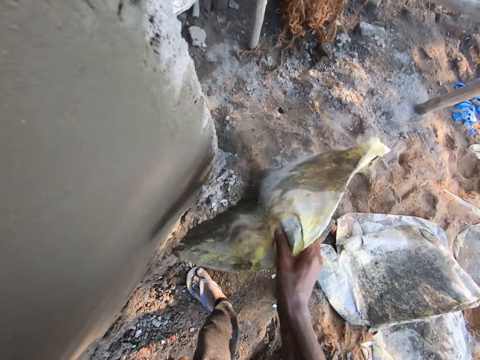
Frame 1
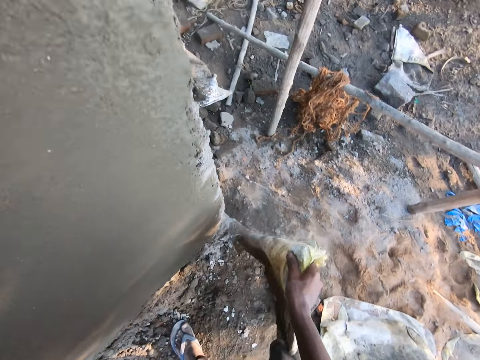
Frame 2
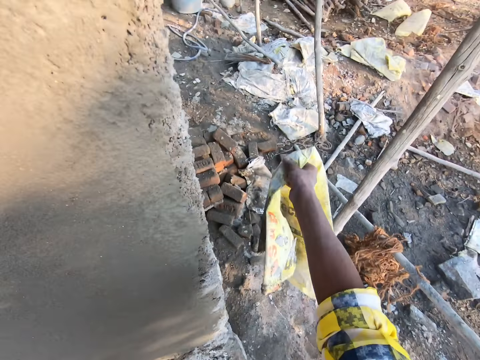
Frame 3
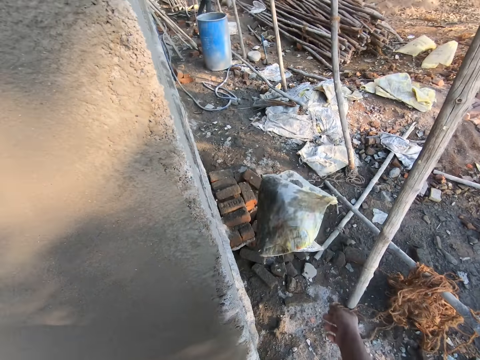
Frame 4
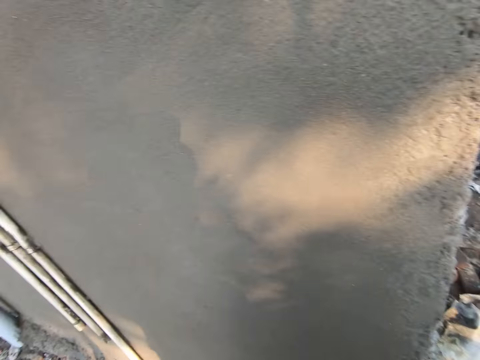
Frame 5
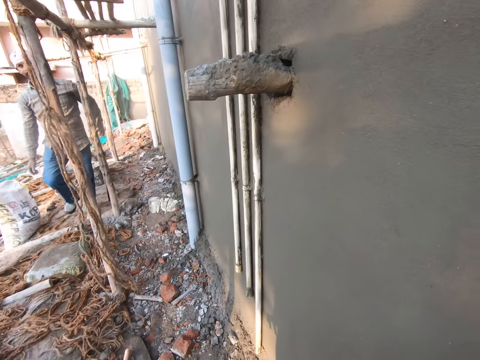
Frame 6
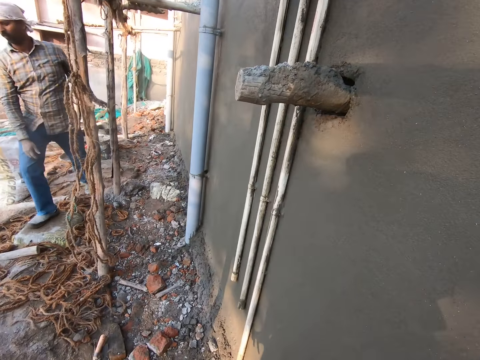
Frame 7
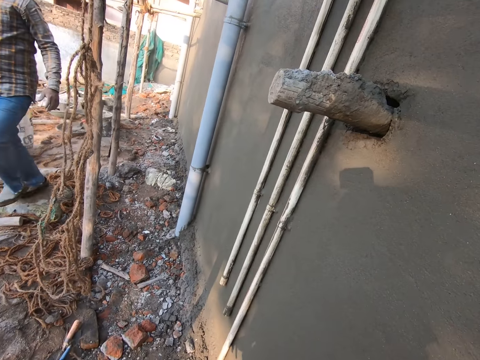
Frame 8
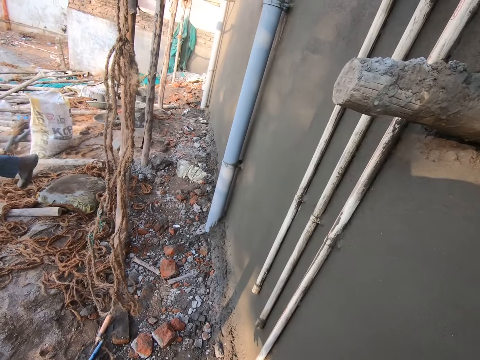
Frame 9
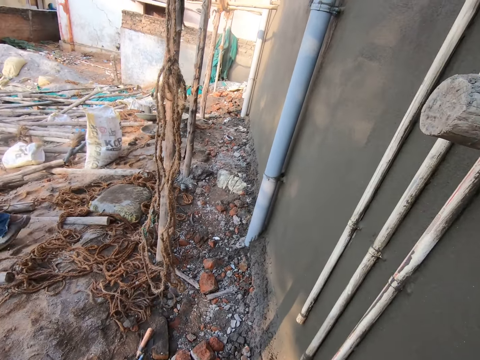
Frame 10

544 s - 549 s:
The camera wearer shakes a sack. He throws the sack on the ground with his right hand. He looks around. A man walks around.

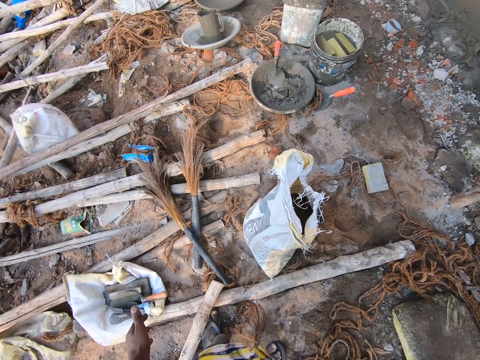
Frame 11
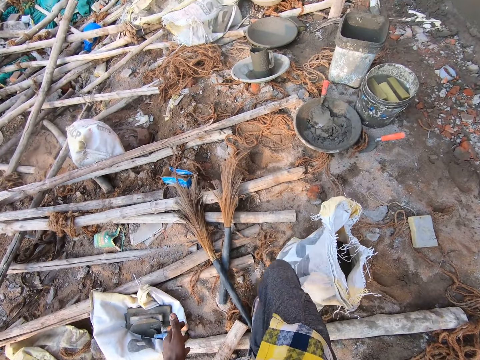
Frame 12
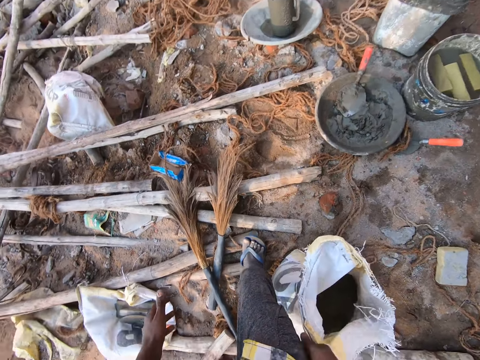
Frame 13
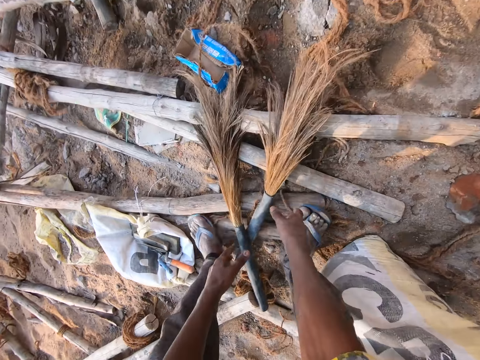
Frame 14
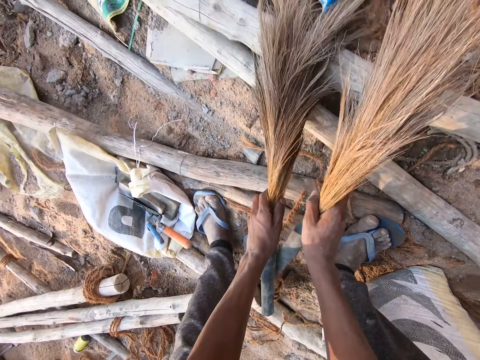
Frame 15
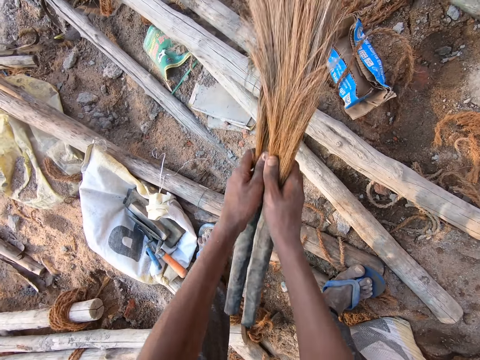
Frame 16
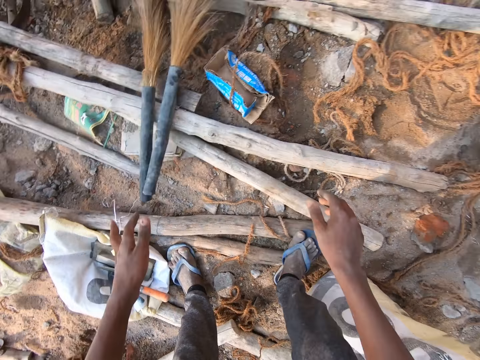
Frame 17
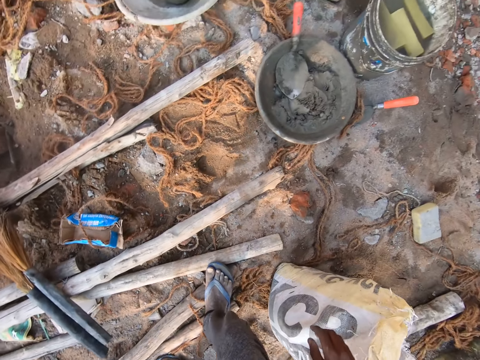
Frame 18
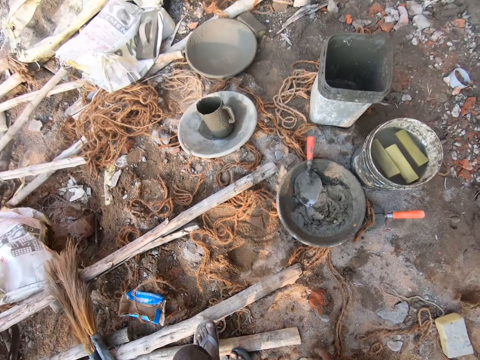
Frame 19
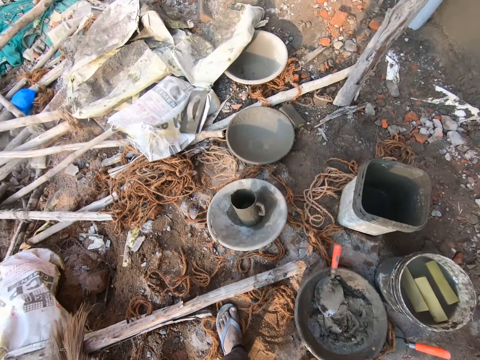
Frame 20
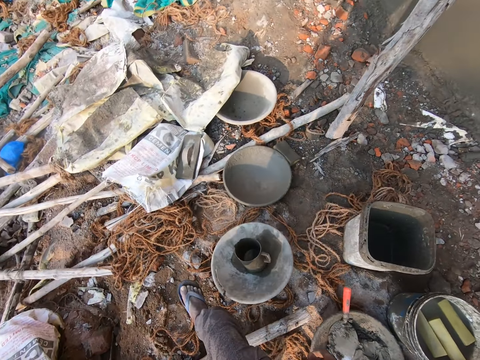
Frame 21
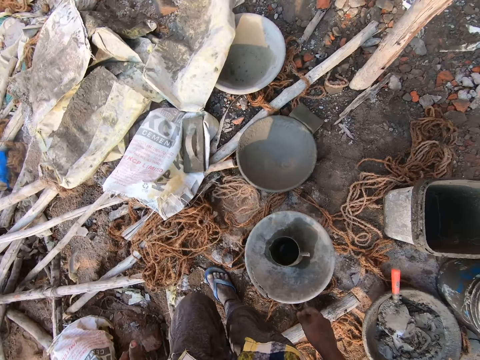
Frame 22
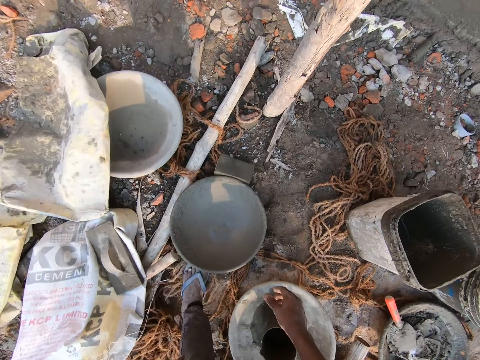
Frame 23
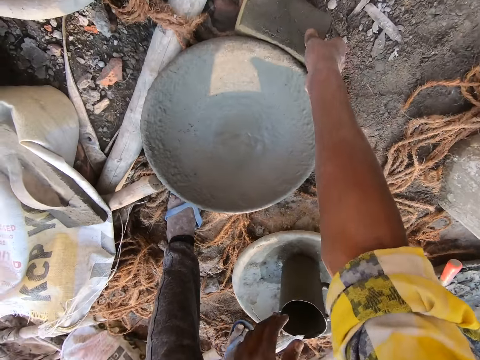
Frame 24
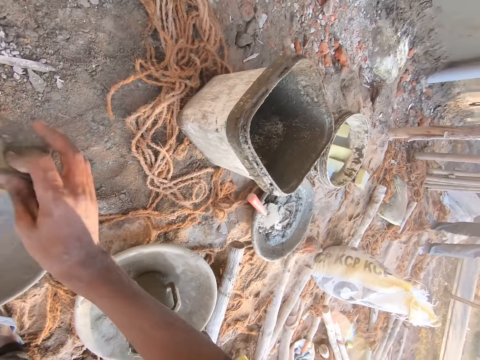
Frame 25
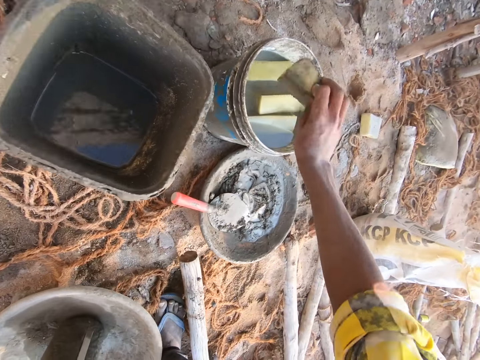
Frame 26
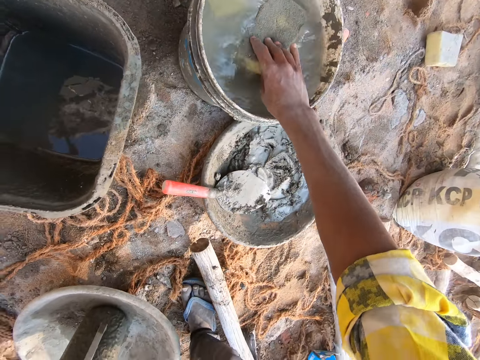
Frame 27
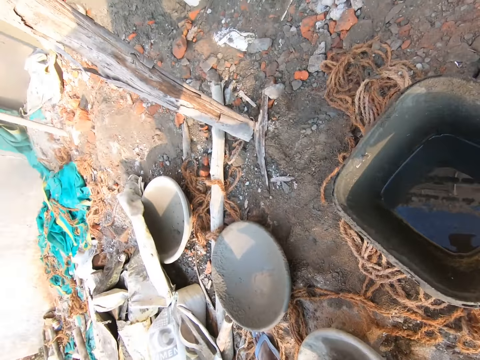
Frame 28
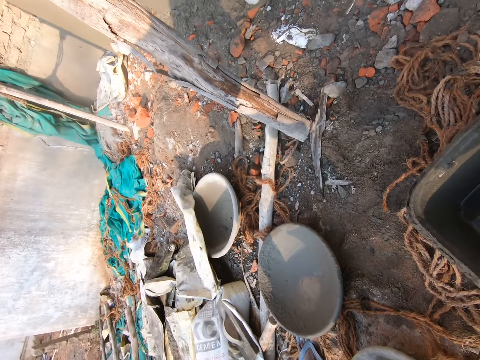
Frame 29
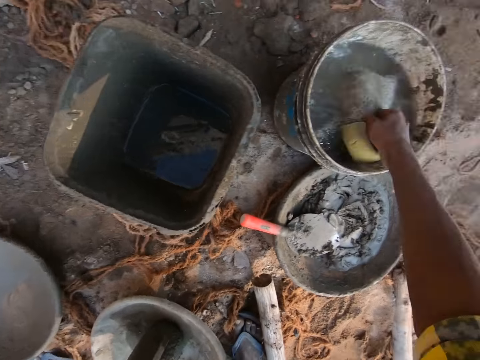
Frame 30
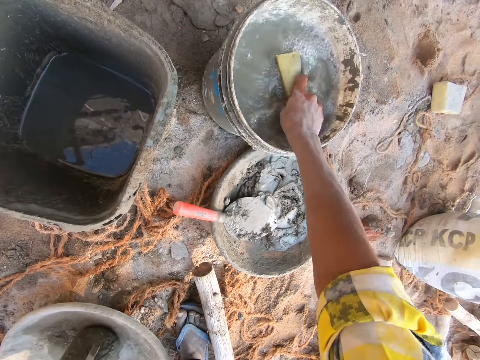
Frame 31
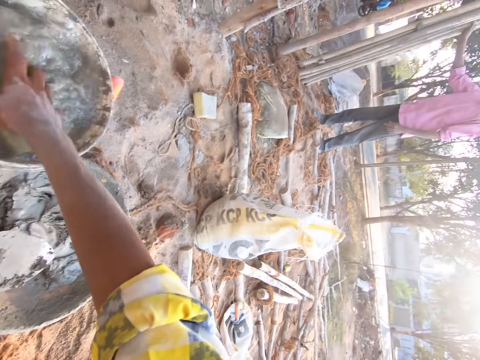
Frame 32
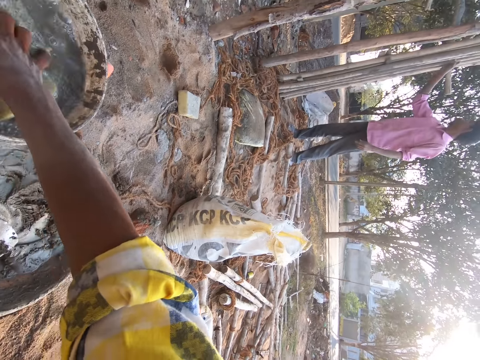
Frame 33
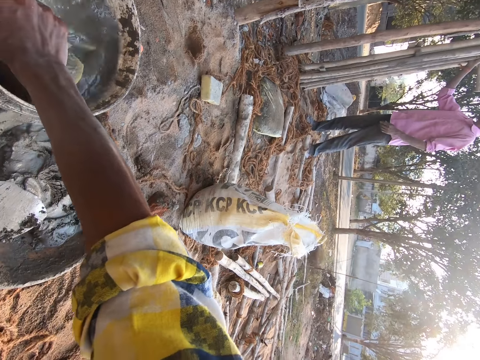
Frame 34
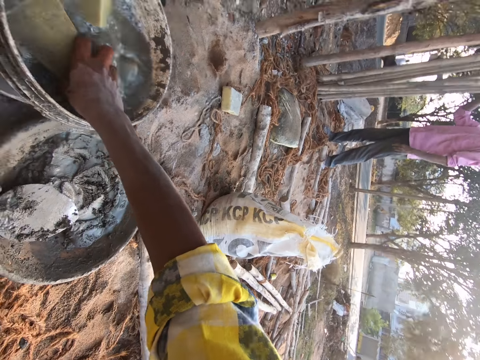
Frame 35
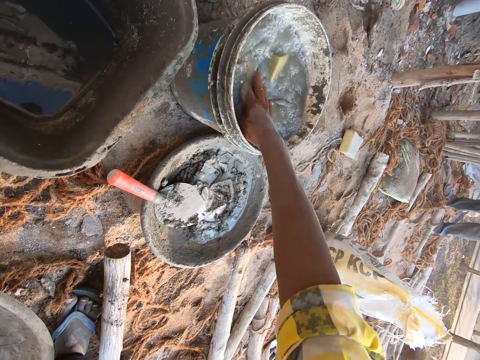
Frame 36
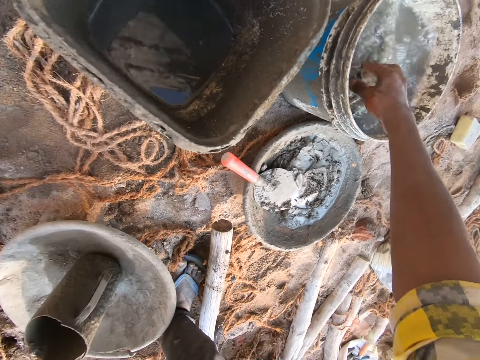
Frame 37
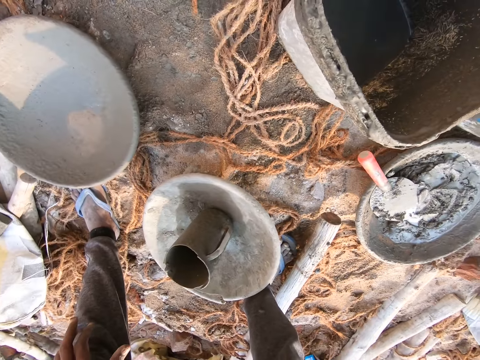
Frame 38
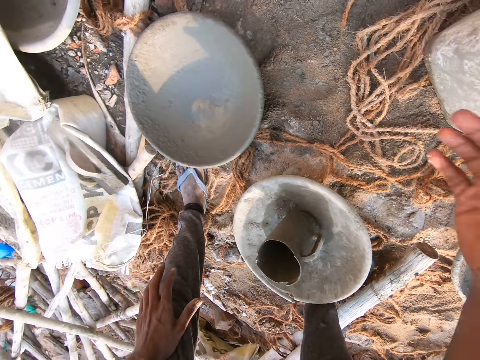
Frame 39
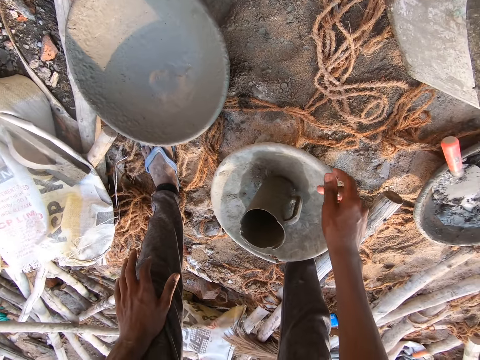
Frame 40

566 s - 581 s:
The camera wearer rubs the hands together. He picks a broom with his right hand. He picks a broom with his left hand. He drops the brooms on the ground with both hands. He throws the brooms aside. He walks around the site. He picks a foam or sponge from the ground with his right hand. He dips the foam in a bucket with his right hand. He dips the foam in the bucket with his right hand again. He washes the sponge in water.

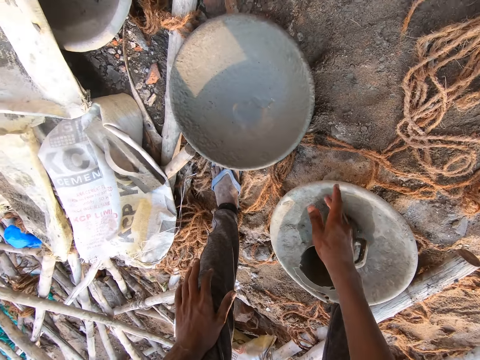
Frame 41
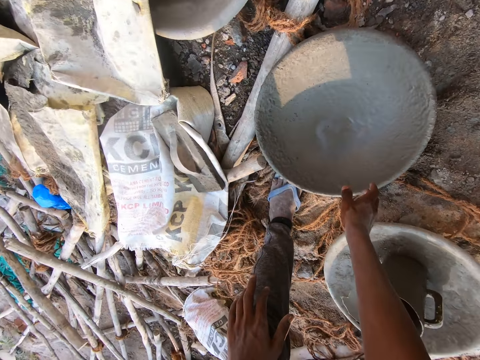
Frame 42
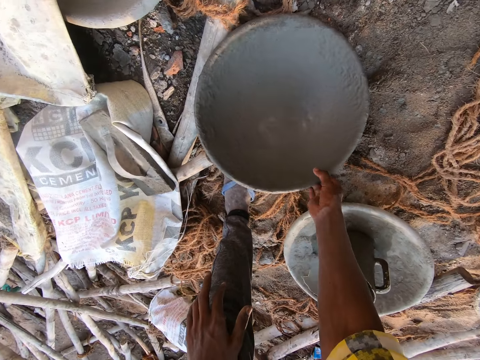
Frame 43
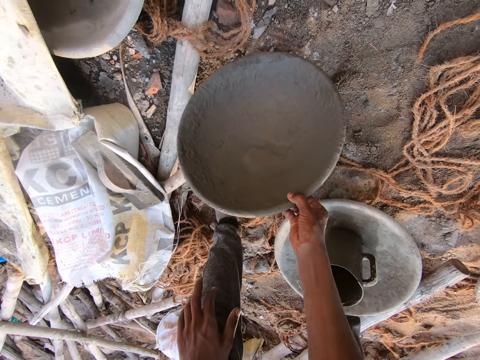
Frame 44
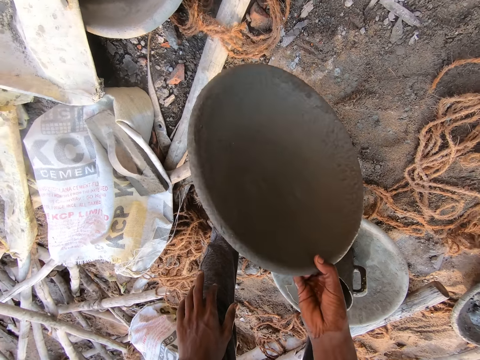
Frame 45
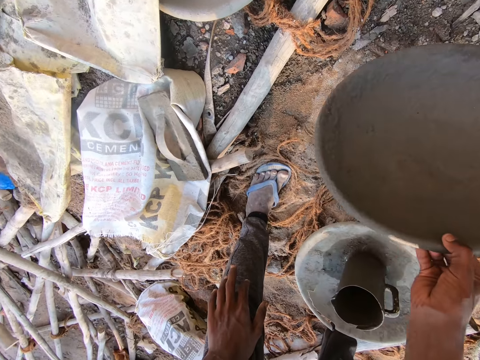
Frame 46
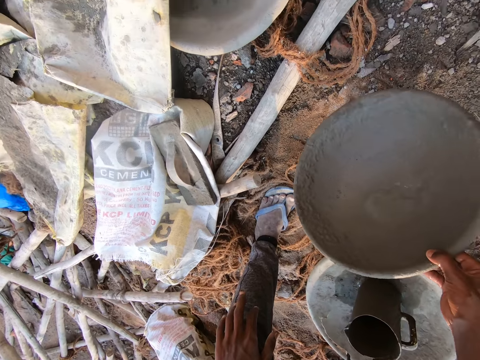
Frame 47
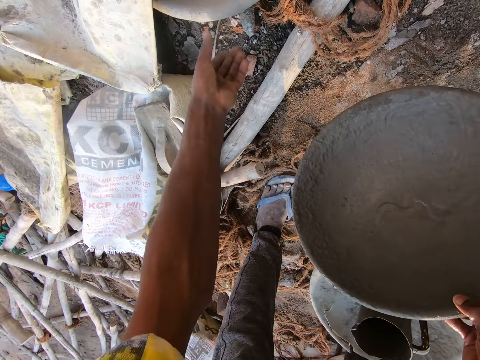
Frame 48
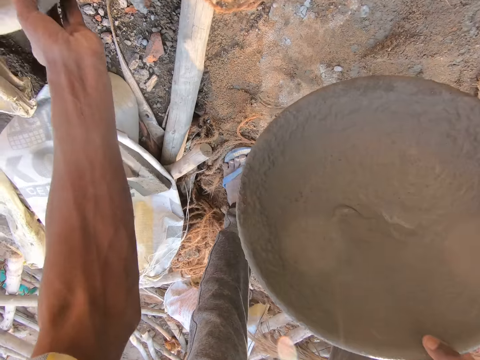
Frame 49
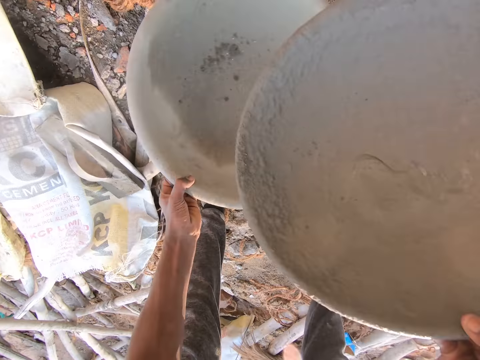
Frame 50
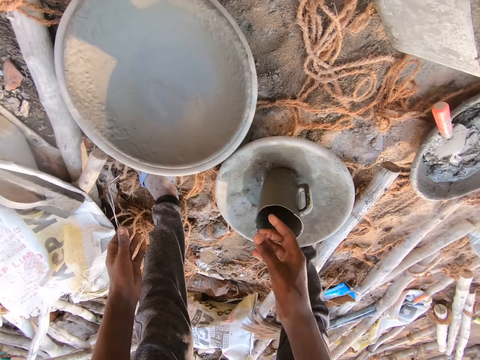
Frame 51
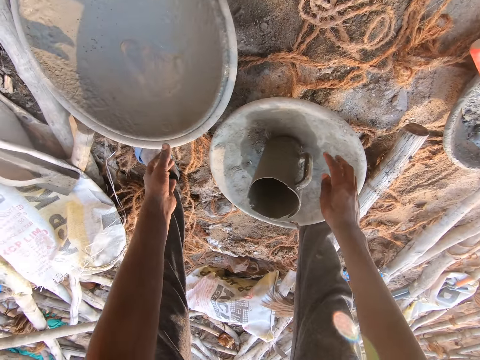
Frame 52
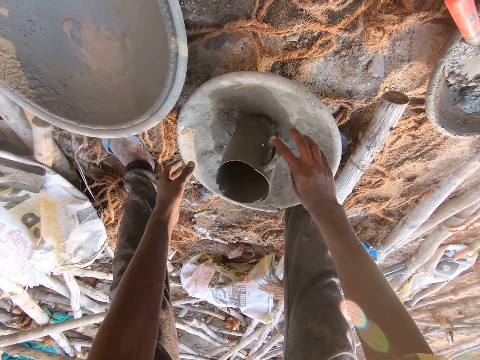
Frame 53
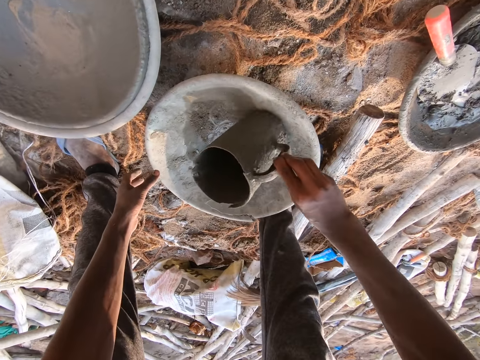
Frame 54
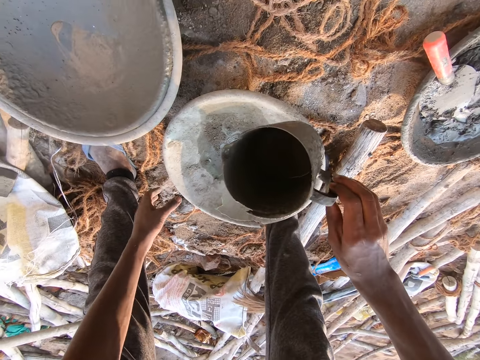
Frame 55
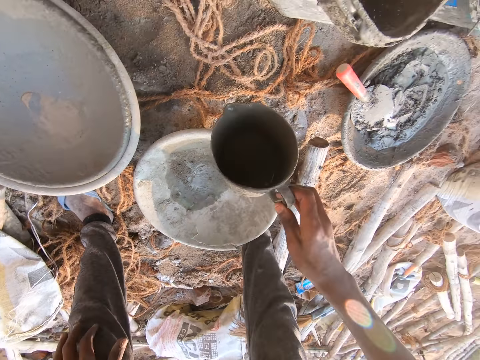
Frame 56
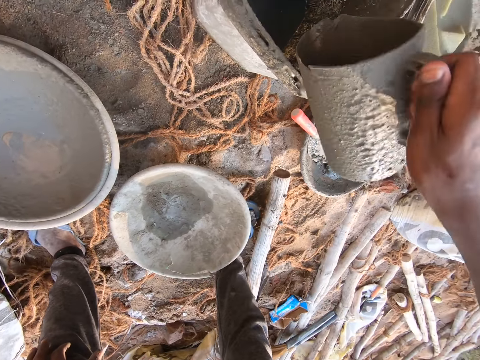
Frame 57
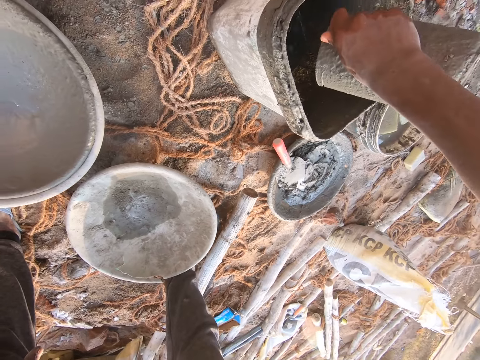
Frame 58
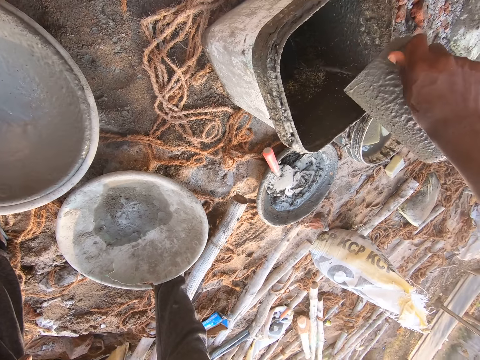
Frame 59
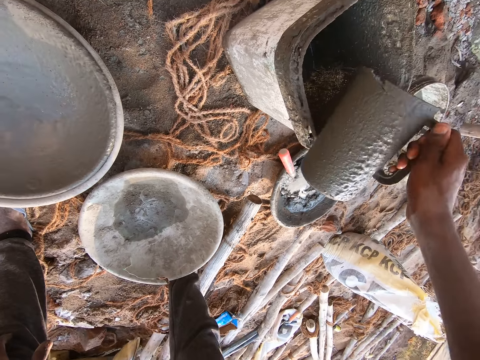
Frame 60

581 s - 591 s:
The camera wearer picks up a pan or tray from the ground with his right hand. He holds the pan with his right hand. He drops the pans on the ground with both hands. He puts the trays together. He takes a jug from the pan with his right hand. He pours water or concrete in a container with the jug in his right hand.
